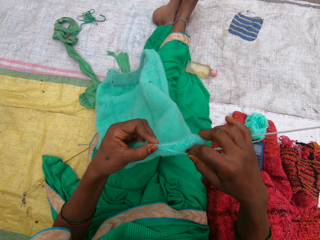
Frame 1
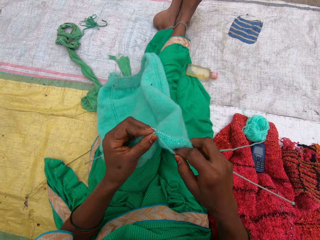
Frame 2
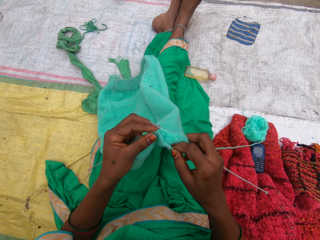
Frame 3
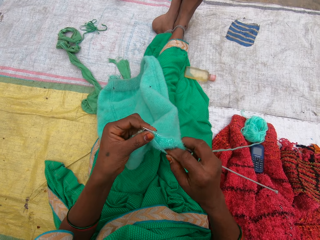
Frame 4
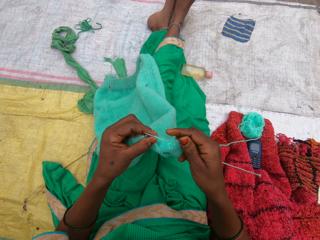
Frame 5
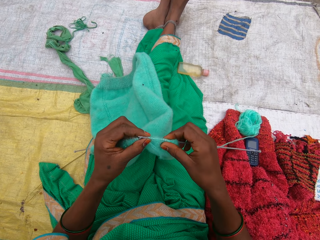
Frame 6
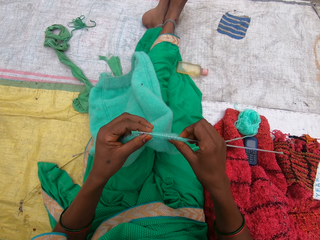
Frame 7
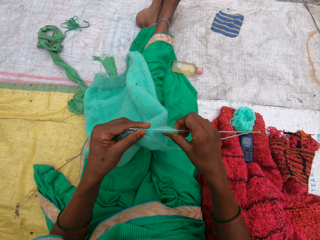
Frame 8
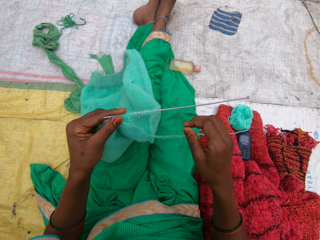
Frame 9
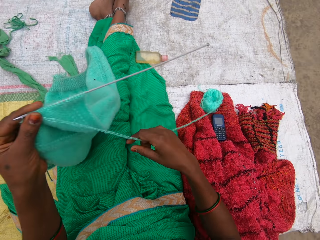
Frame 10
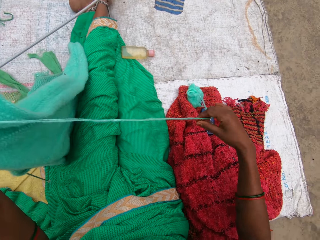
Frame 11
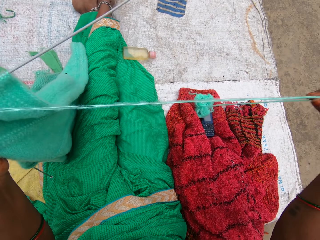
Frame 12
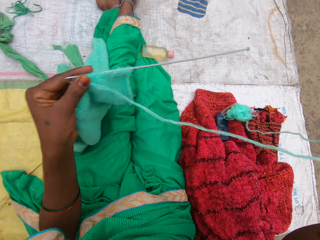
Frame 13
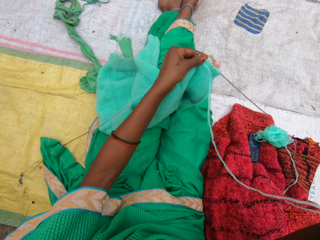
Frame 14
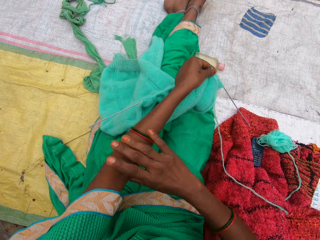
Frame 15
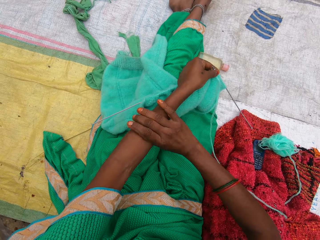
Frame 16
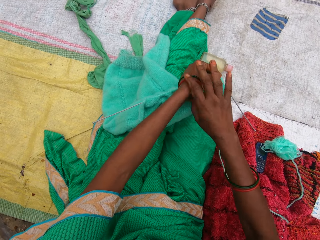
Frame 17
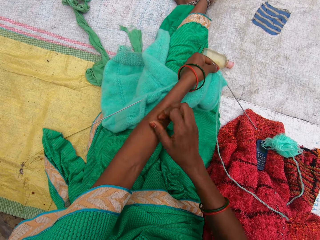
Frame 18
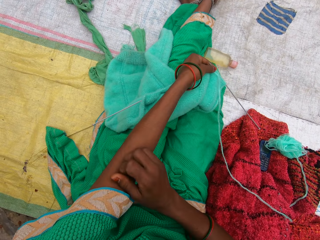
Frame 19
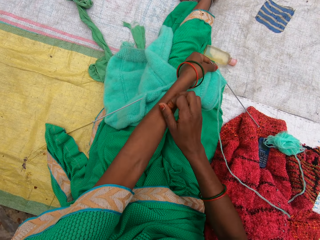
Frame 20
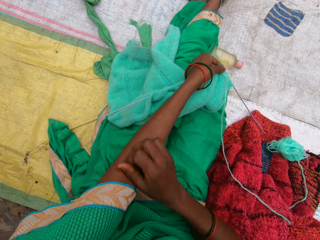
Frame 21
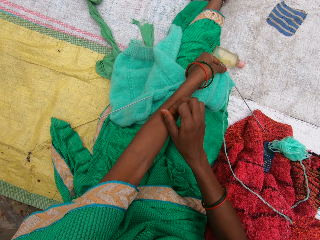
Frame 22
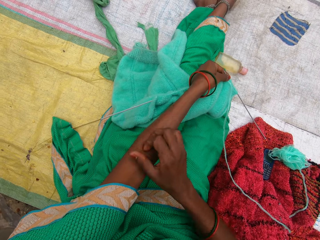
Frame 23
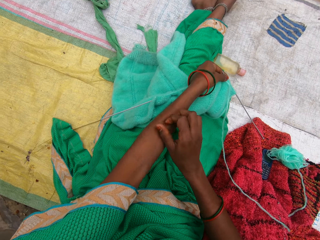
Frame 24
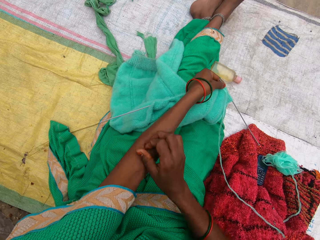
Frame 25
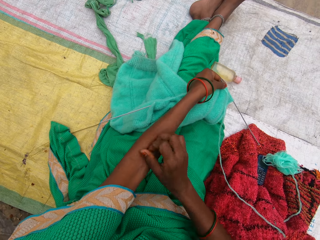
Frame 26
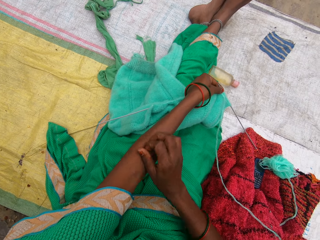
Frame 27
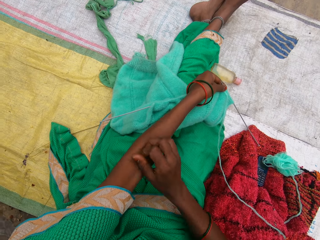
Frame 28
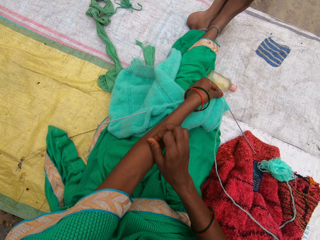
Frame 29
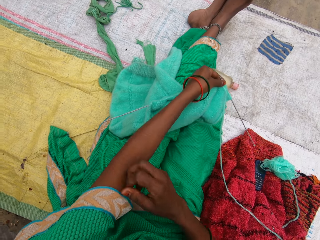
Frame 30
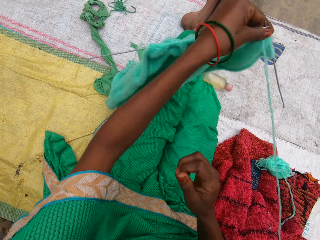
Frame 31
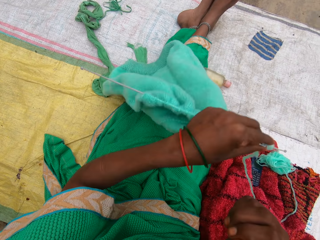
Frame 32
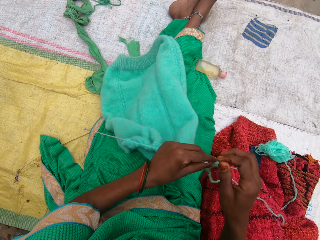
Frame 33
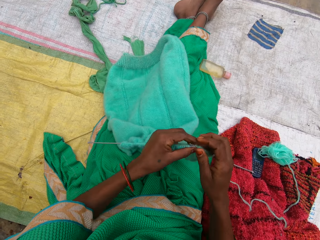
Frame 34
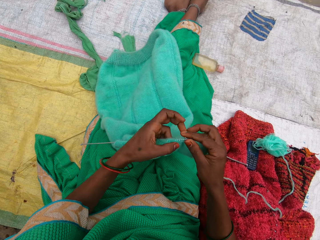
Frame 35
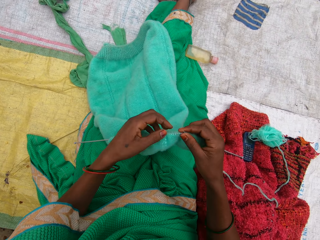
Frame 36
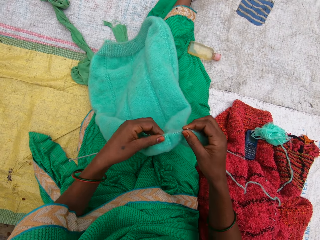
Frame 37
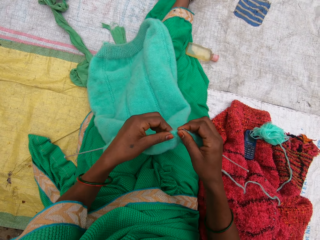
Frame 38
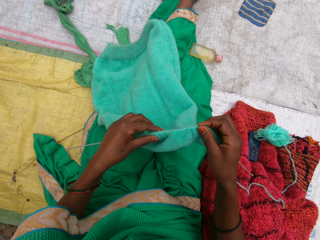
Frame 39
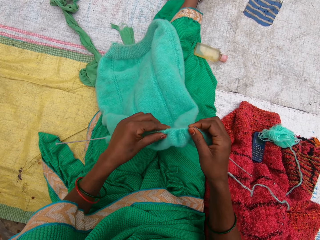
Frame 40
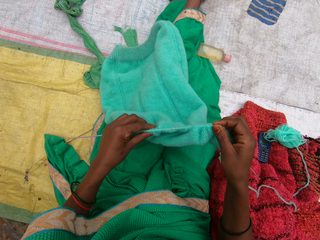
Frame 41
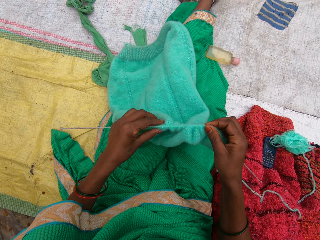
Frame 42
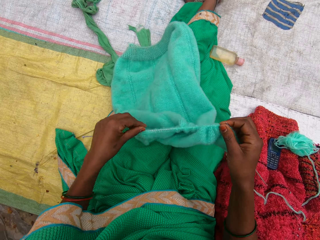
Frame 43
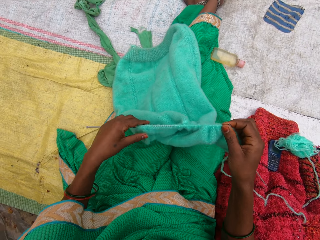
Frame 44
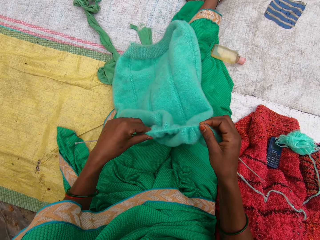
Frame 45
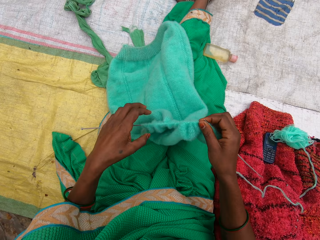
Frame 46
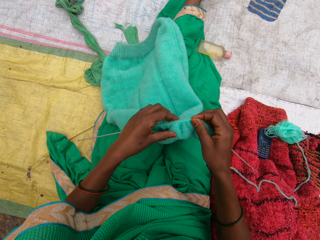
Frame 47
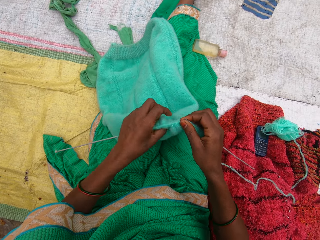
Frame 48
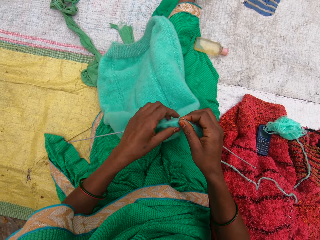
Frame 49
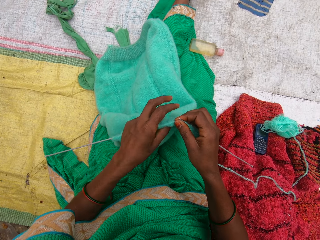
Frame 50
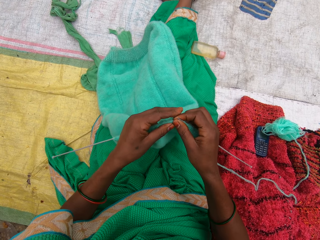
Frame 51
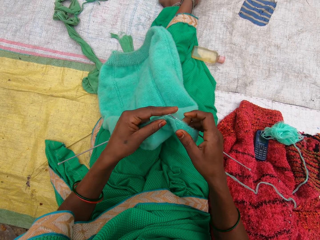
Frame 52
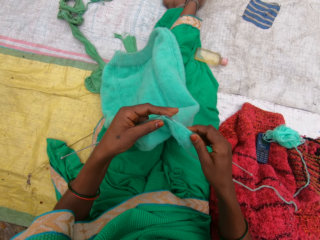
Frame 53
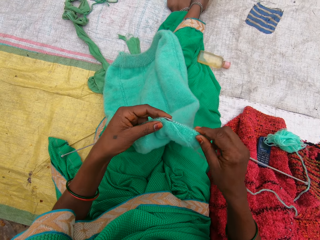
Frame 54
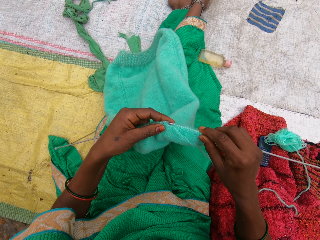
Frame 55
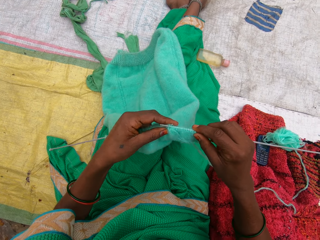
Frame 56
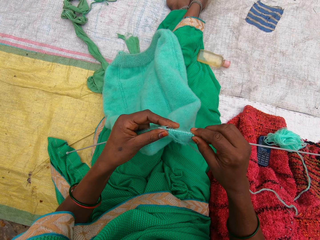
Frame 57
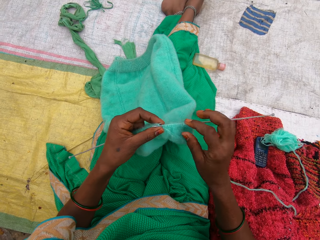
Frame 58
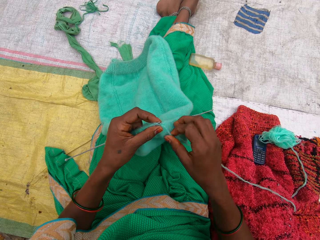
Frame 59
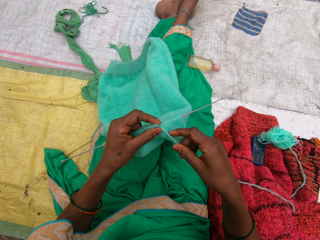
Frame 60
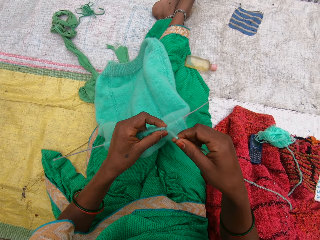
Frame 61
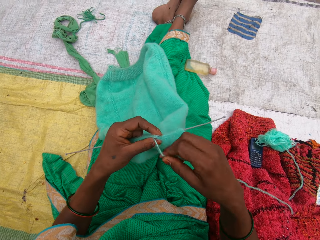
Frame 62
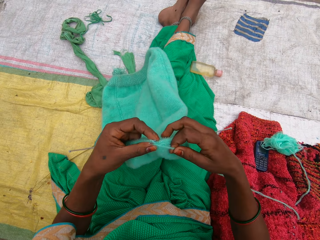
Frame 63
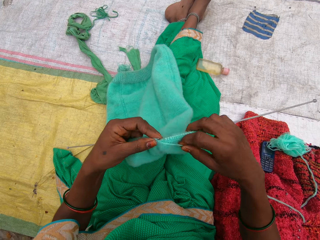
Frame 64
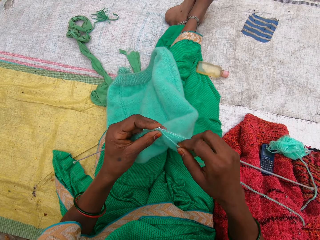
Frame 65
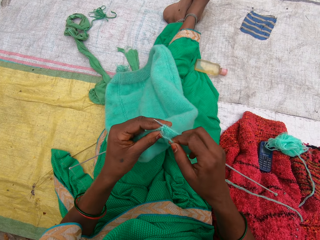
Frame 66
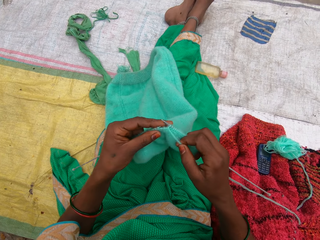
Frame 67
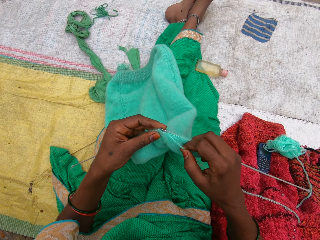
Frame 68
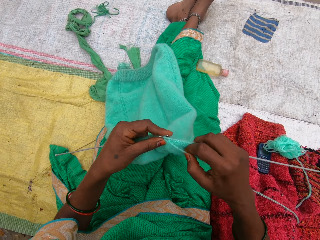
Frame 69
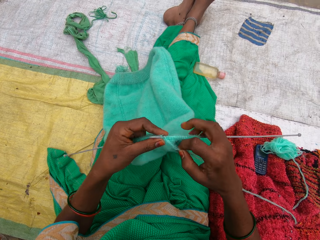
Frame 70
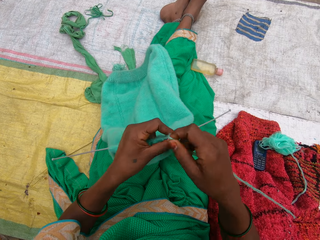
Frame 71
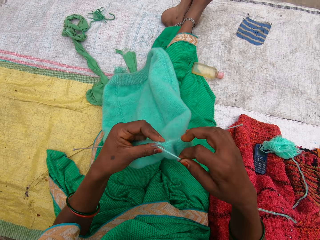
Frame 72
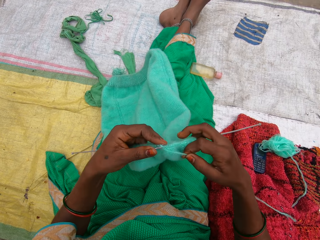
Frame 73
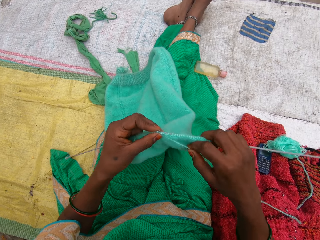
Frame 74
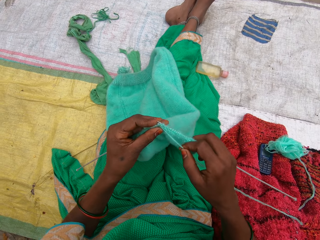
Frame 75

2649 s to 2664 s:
The camera wearer adjusts the yarn with her right hand. She pulls the yarn. She scratches her left hand with her right hand. She moves the bangles on her hand. She moves the garment. She pulls the garment in the knitting needle. She knits the yarn with the needles. She knits the garment.

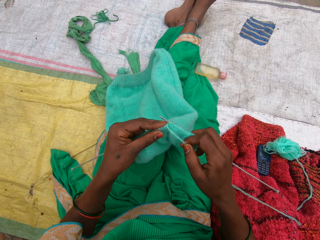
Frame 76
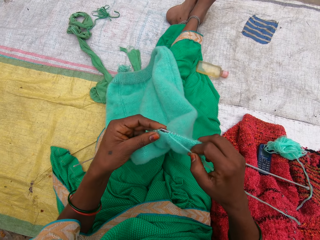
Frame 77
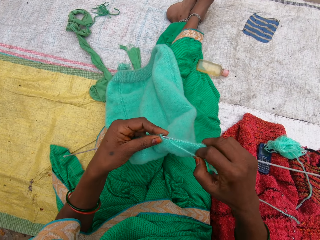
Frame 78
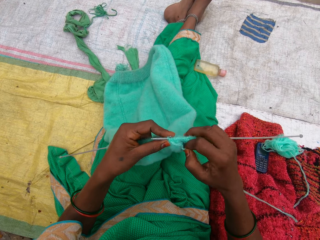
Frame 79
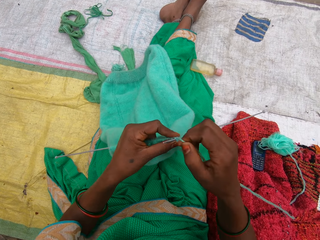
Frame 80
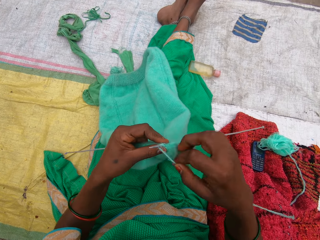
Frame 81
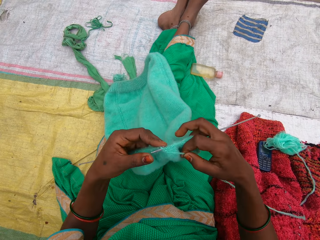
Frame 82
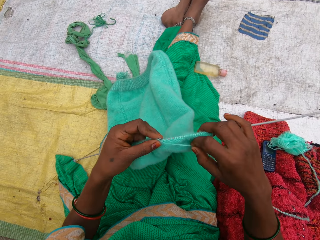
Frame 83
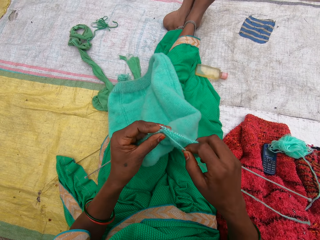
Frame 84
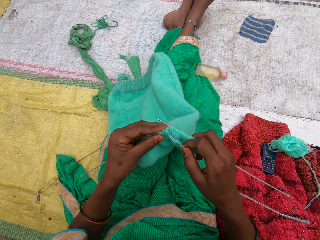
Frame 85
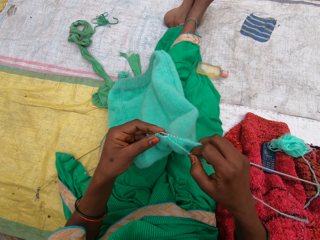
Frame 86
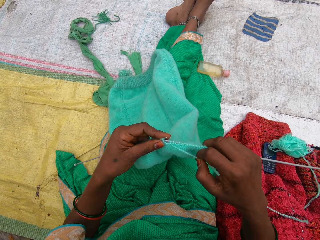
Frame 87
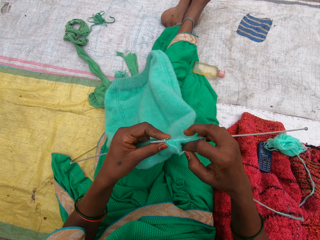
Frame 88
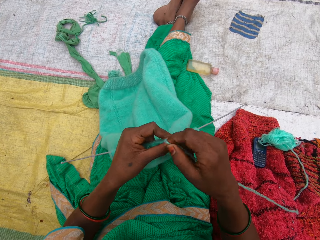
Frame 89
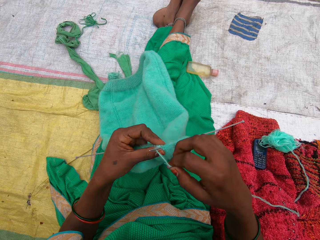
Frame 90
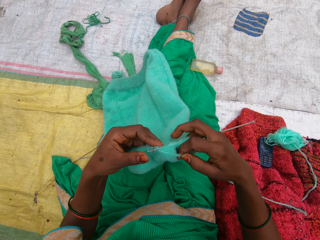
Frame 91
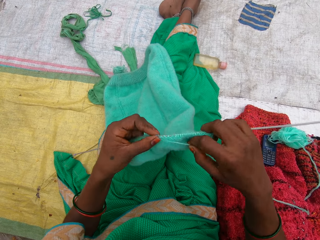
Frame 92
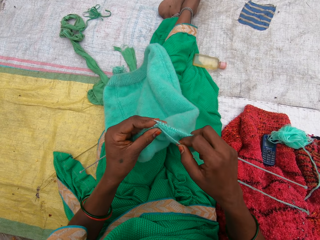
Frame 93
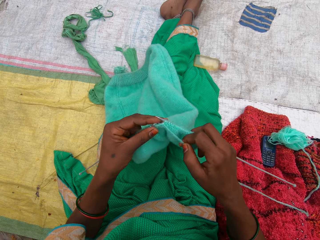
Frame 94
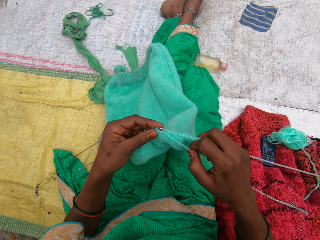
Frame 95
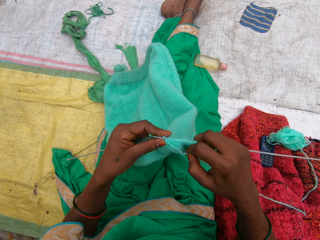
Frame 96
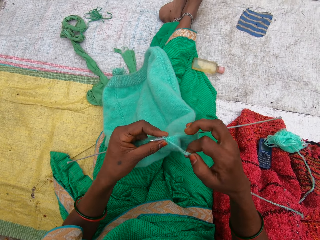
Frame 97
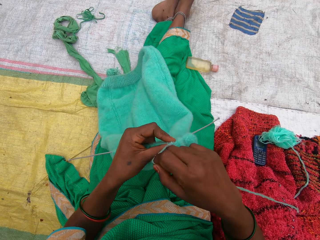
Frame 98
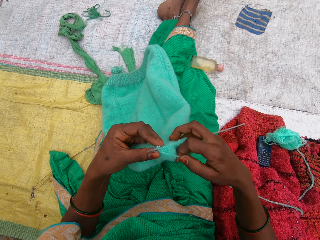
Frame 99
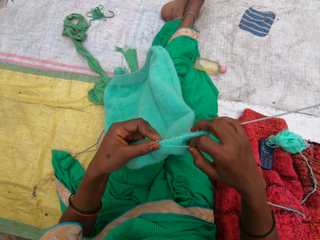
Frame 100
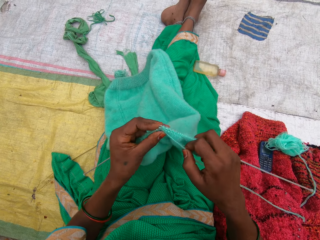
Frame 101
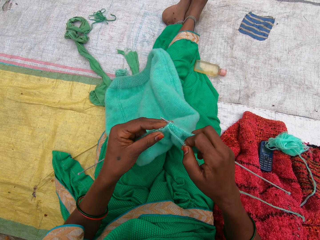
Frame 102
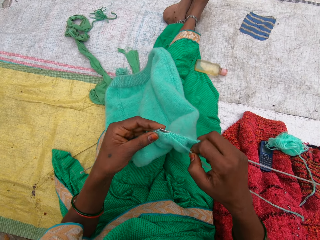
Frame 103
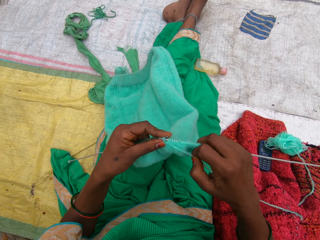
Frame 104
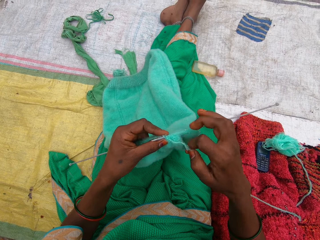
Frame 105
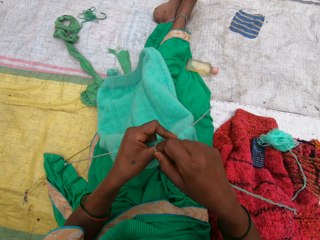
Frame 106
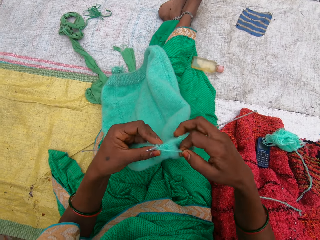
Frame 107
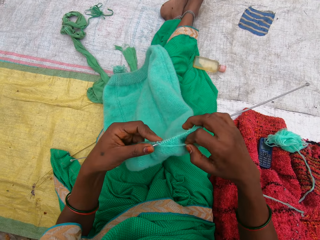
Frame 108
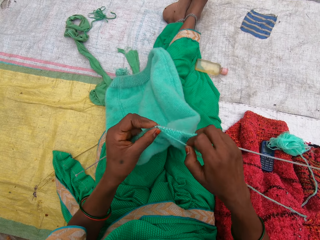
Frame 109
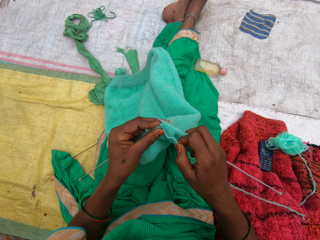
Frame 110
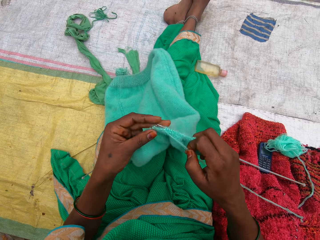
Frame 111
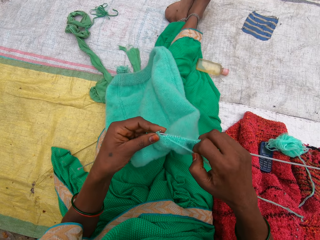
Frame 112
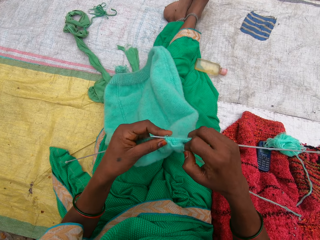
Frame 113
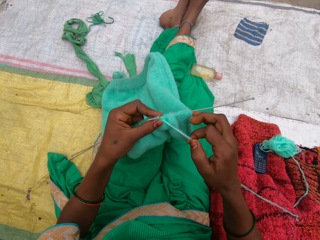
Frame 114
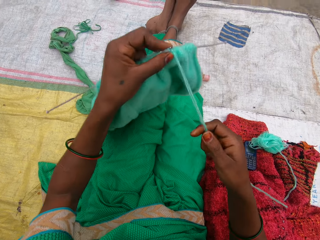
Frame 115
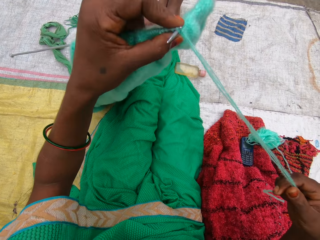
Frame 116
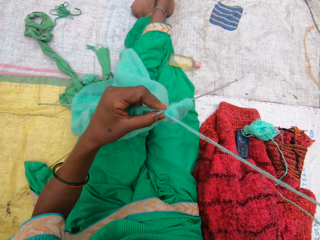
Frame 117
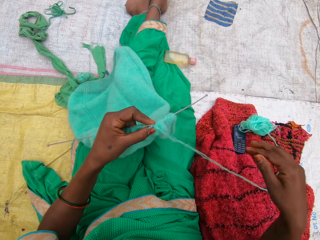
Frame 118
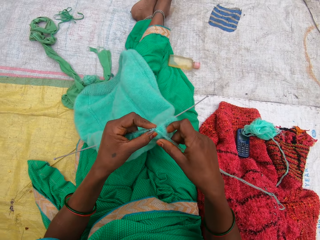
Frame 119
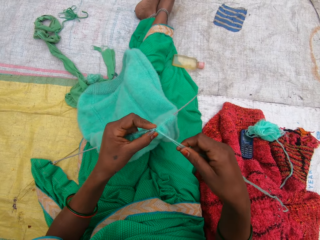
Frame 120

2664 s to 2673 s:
The camera wearer pulls the yarn thread.
